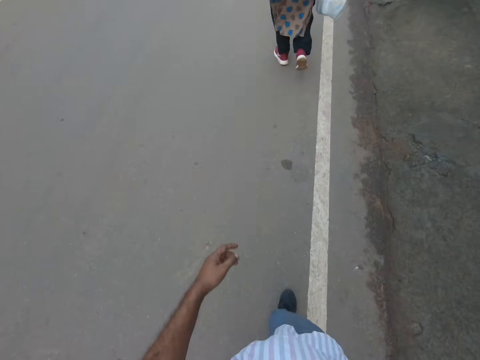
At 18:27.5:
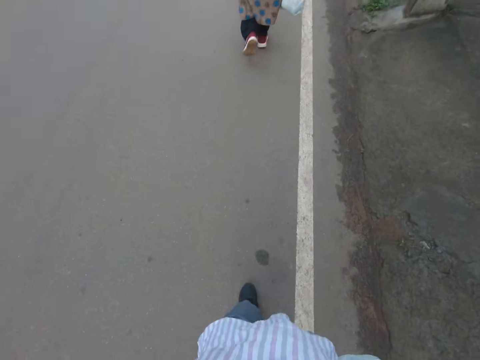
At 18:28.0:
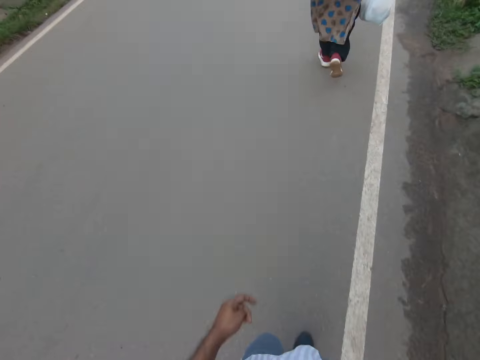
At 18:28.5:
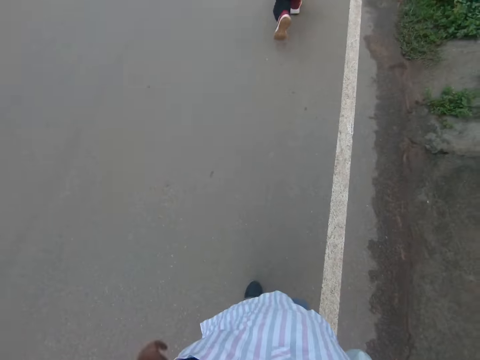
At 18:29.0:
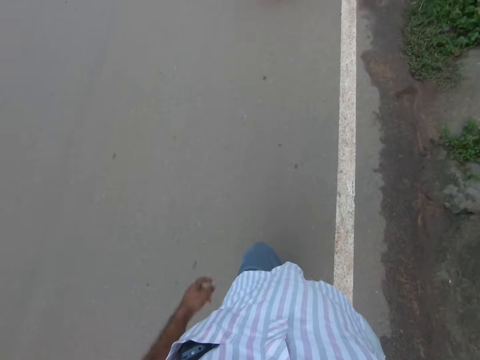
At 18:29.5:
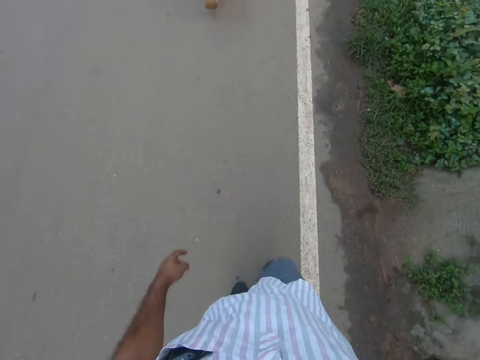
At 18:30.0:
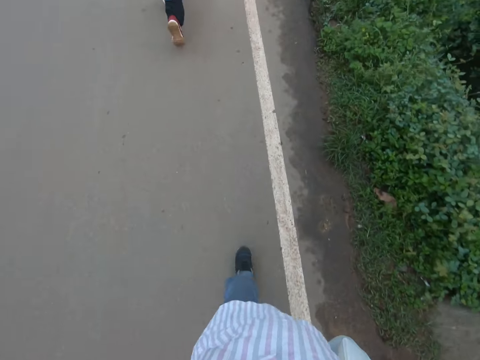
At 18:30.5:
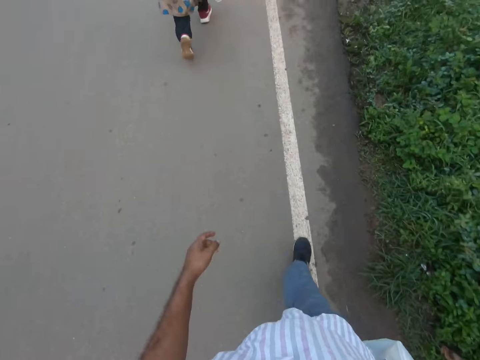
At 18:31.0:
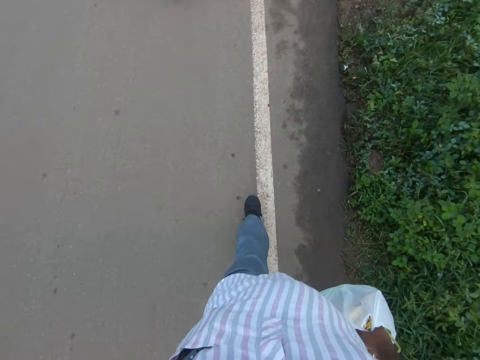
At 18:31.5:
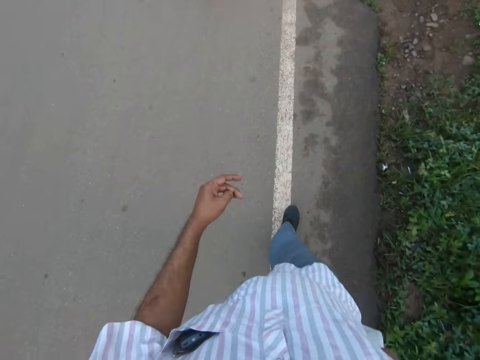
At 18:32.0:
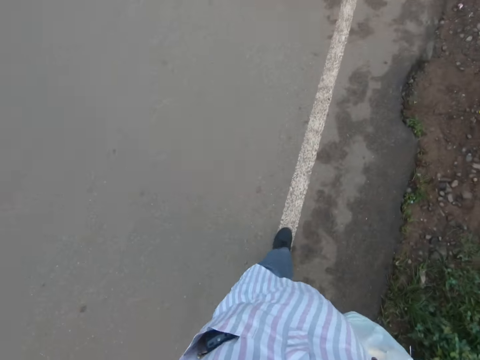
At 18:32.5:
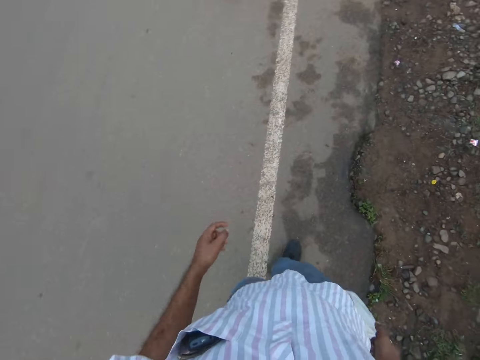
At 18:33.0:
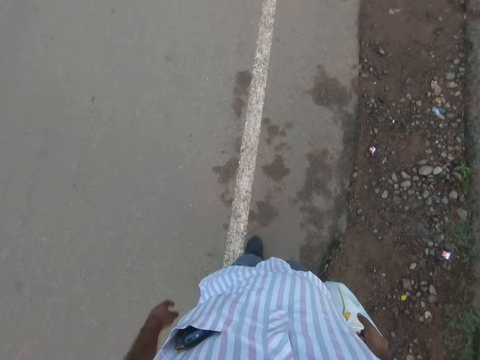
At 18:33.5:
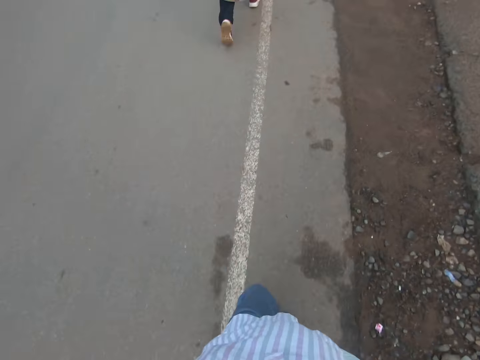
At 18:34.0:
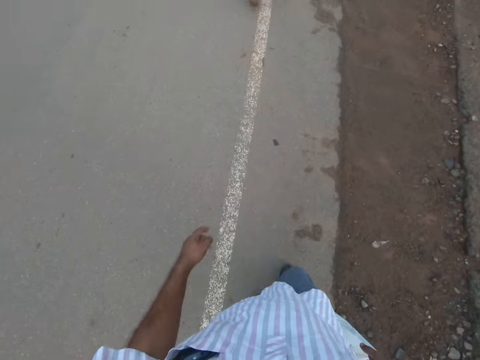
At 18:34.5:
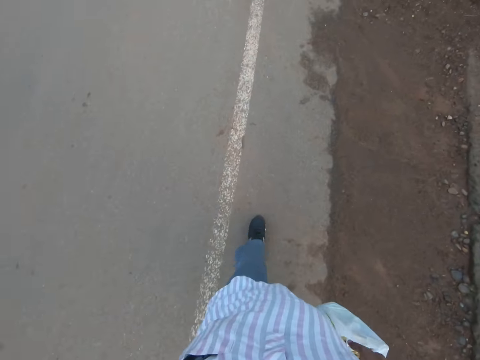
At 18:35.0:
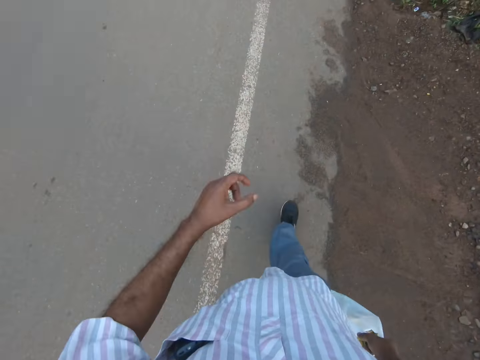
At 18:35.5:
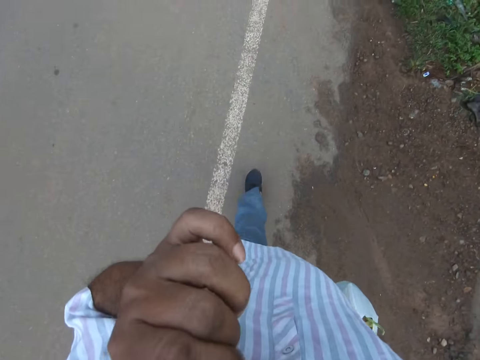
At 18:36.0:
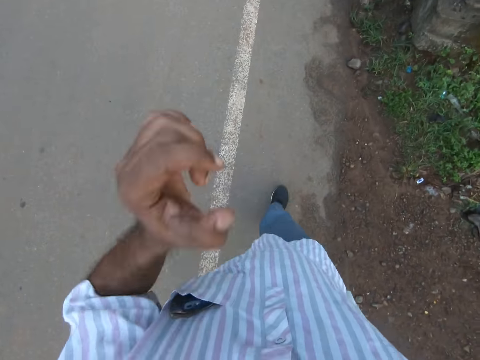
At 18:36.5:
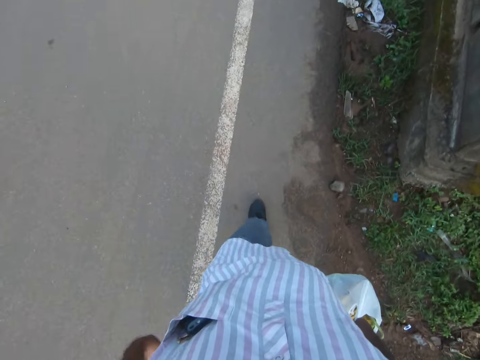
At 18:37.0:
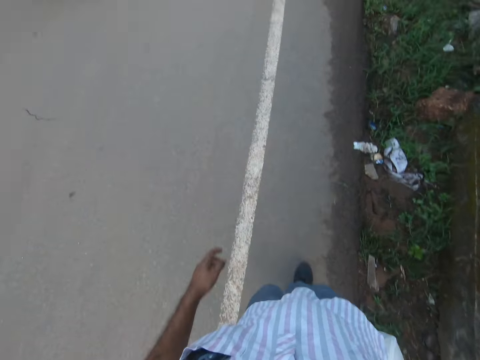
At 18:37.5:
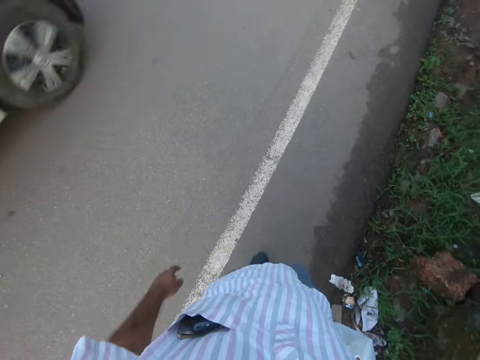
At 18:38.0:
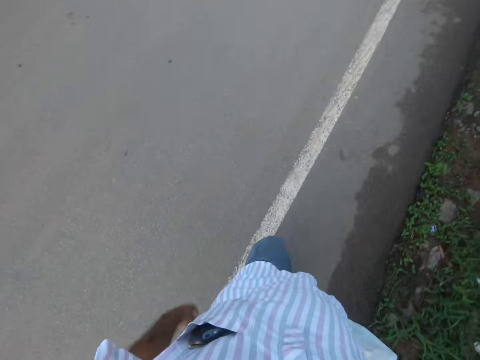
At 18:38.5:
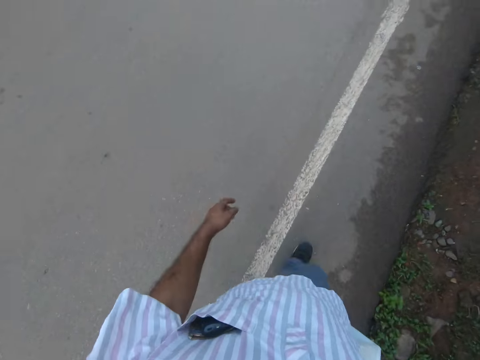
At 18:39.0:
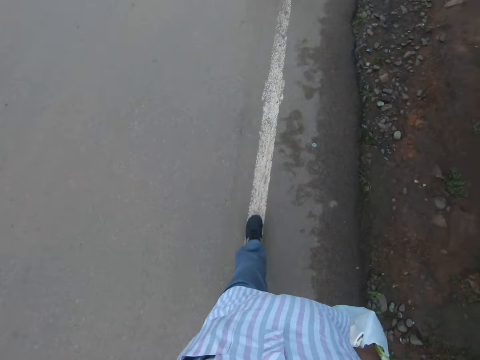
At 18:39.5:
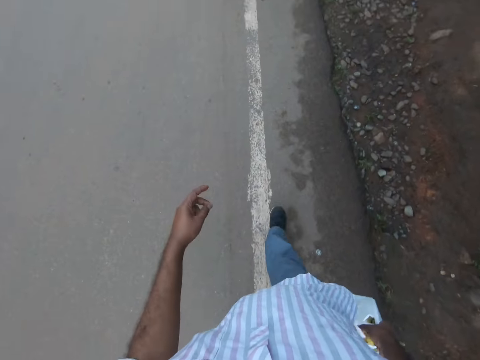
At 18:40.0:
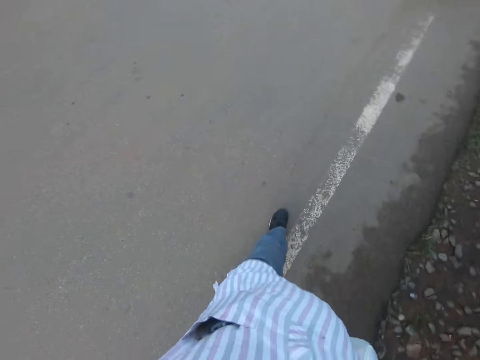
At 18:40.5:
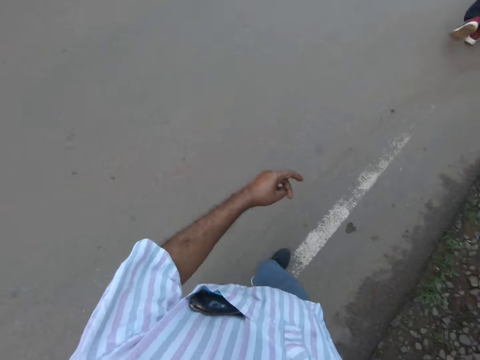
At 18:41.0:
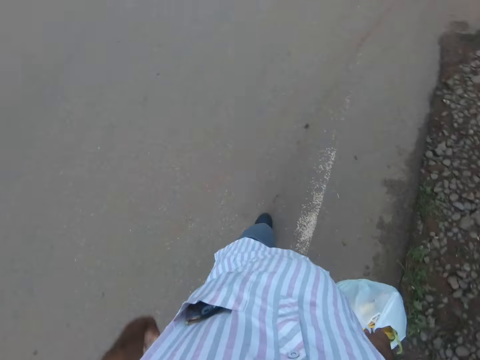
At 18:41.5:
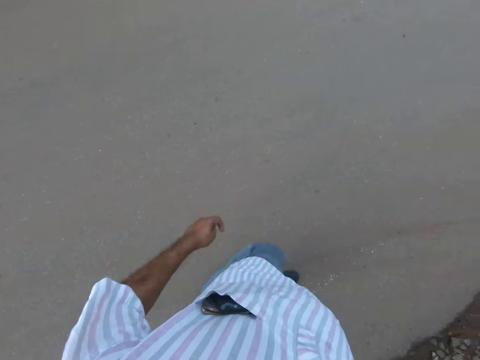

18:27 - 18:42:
The camera wearer touches his nose with his left hand. He lifts a hand. He lowers his left hand. He walks along the road. A white car drives by him.

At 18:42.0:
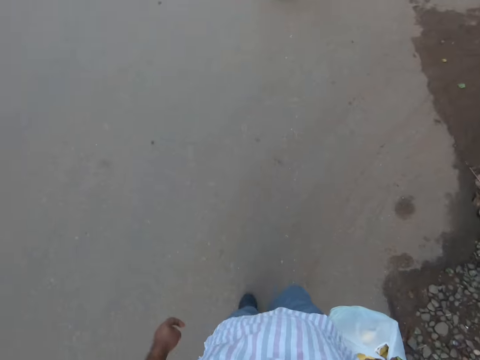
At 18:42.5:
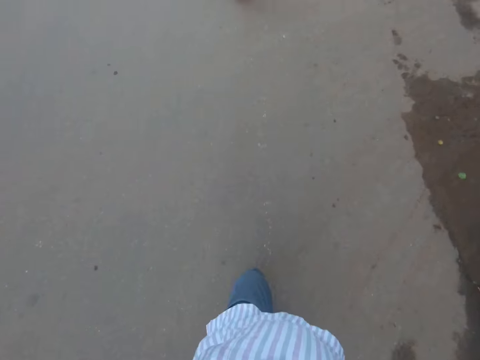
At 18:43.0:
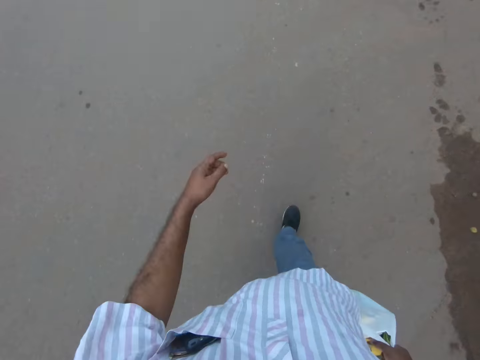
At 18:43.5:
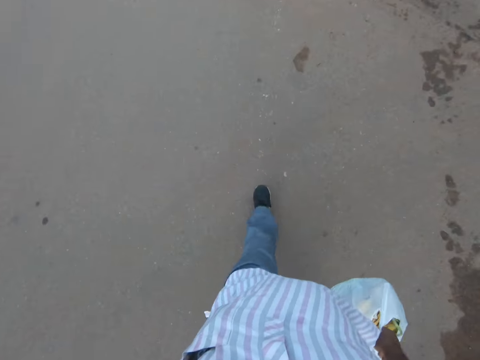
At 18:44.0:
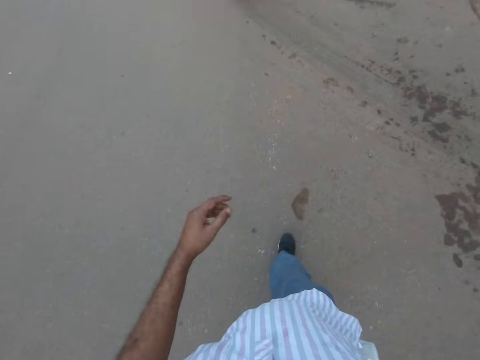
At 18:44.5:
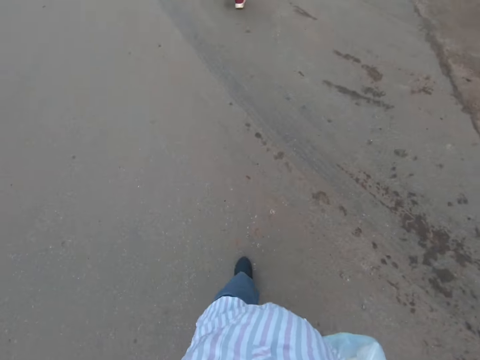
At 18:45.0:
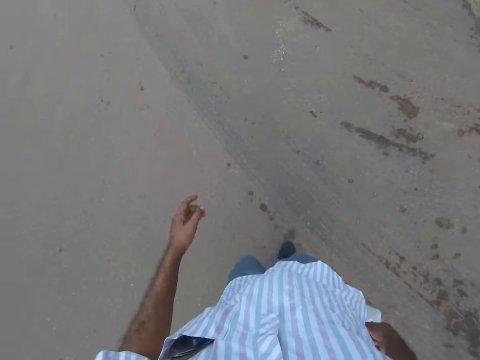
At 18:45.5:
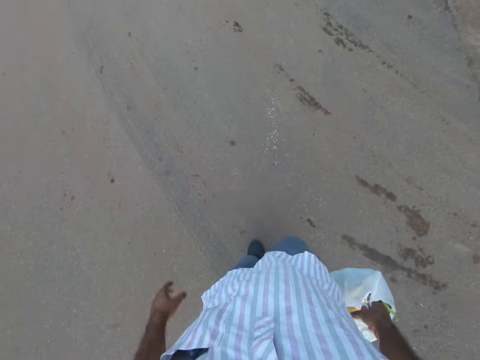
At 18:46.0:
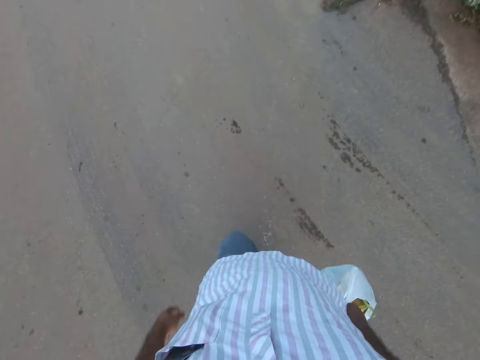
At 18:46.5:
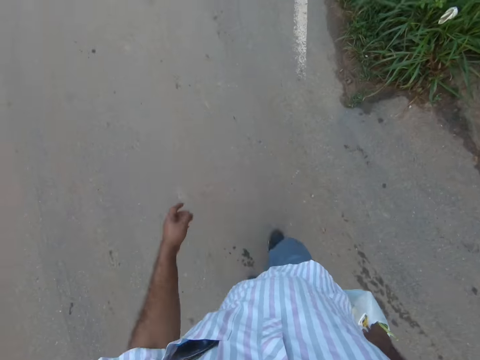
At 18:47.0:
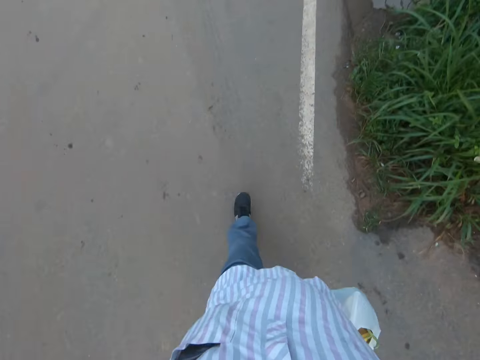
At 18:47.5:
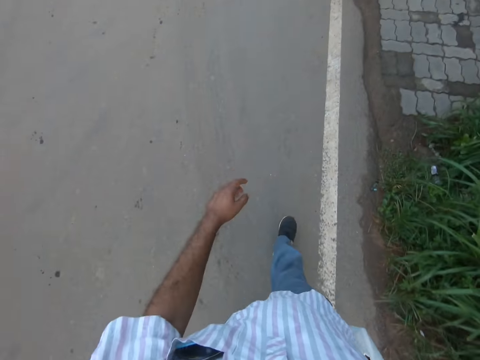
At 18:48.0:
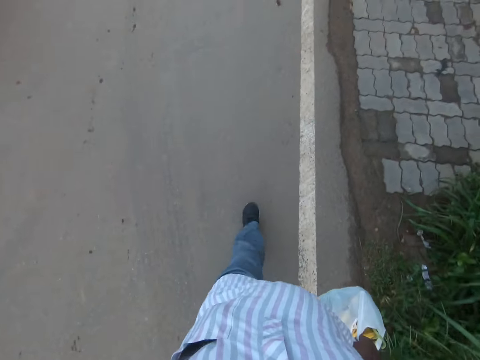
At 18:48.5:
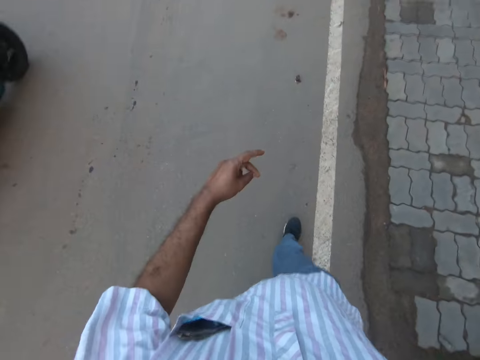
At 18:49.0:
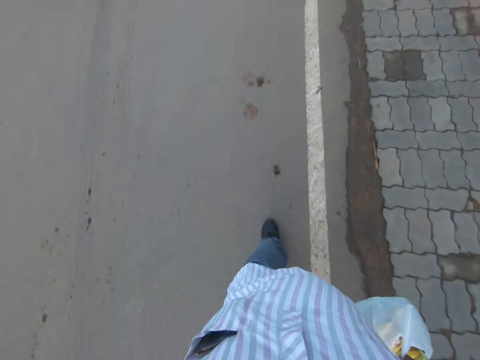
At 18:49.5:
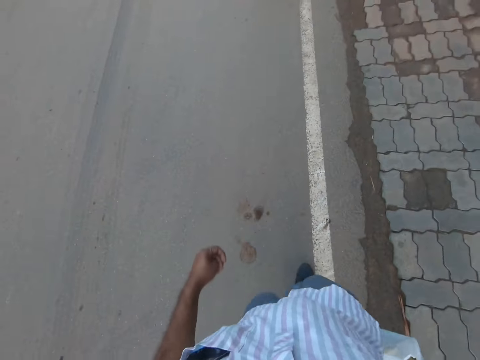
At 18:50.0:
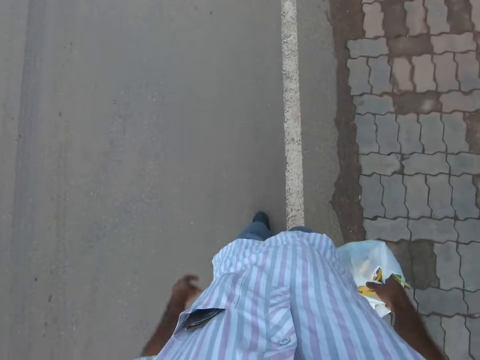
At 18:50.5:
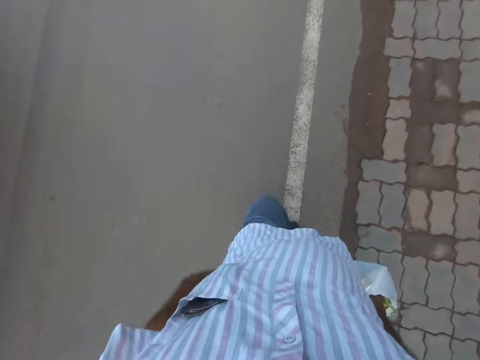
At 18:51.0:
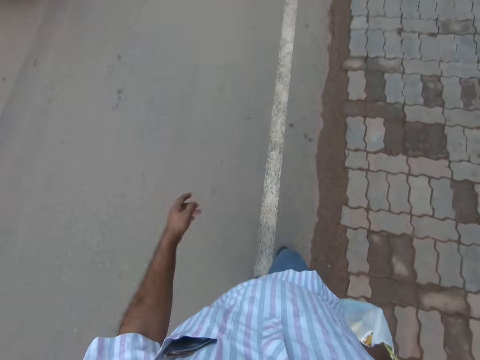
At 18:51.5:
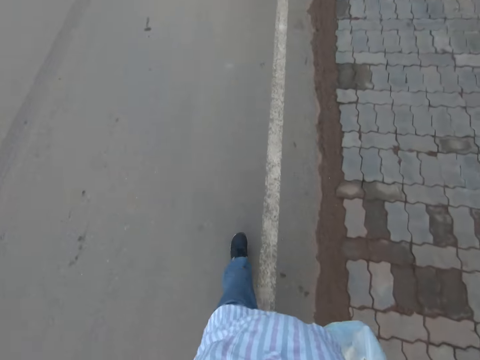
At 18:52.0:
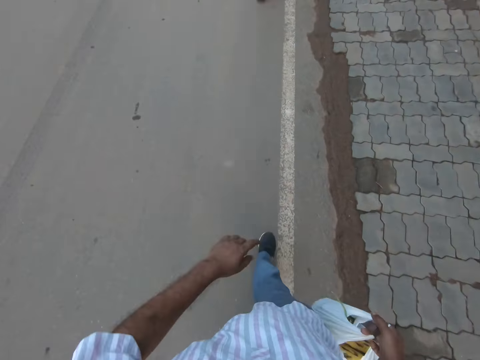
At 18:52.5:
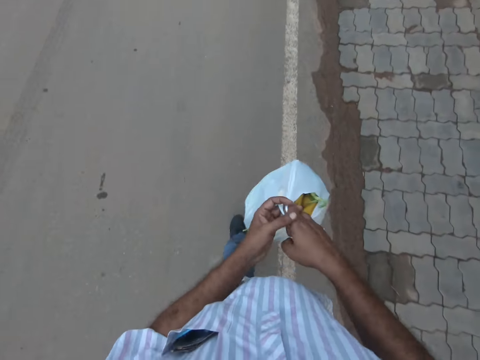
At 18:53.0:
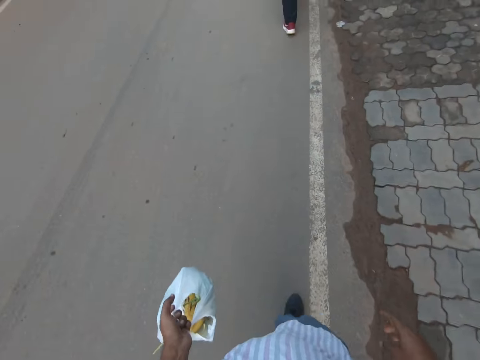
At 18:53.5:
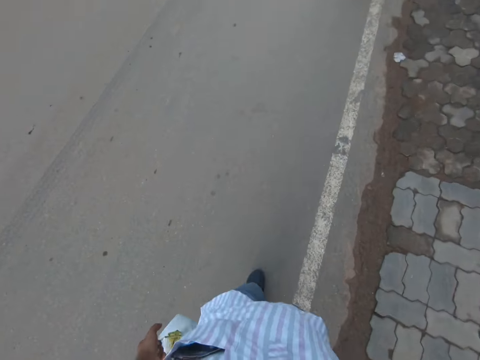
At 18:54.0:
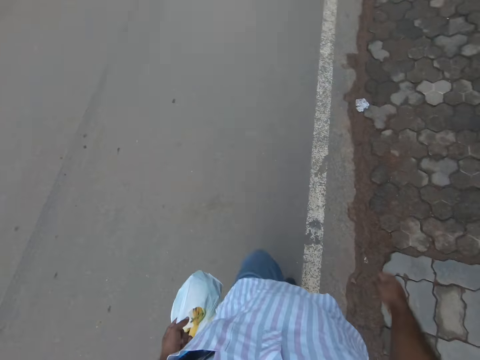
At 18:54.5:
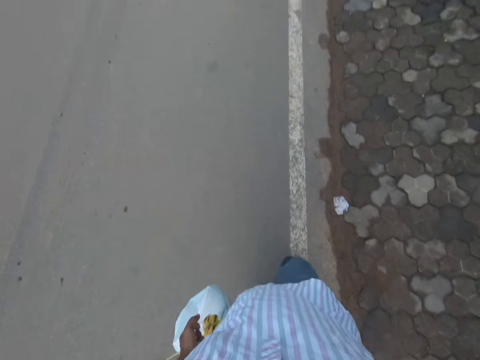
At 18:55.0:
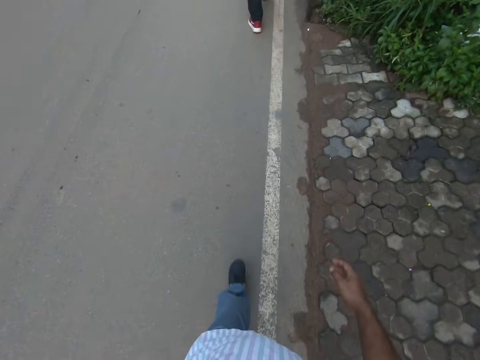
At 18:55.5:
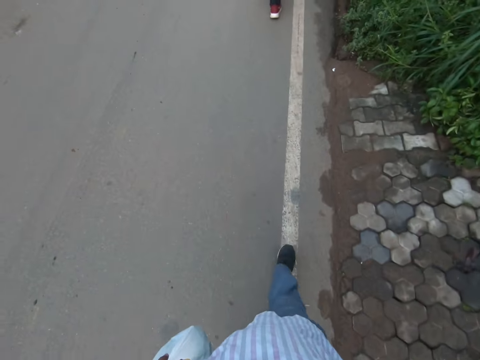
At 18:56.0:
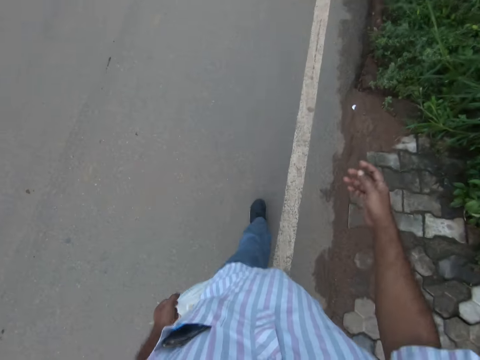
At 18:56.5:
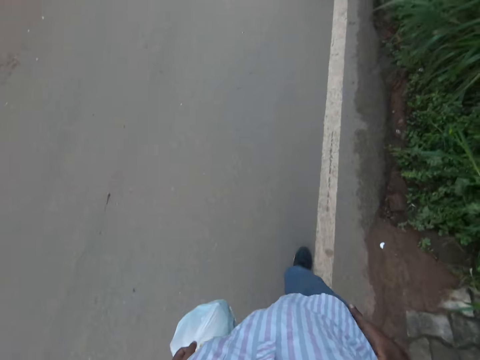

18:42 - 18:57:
A motorcycle rides past the camera wearer. The camera wearer passes the bag of vegetables from his right hand to his left hand. He walks along the road.
